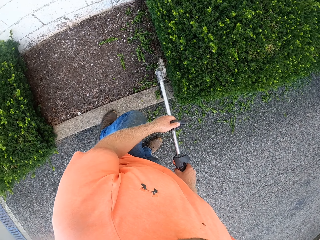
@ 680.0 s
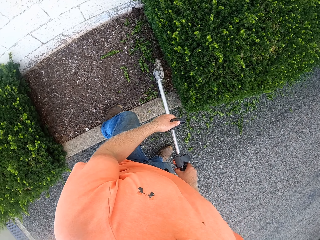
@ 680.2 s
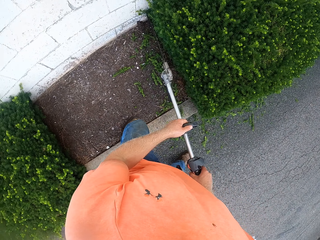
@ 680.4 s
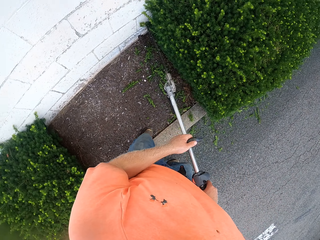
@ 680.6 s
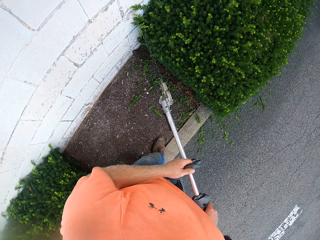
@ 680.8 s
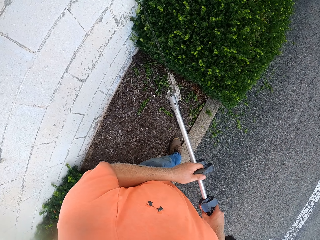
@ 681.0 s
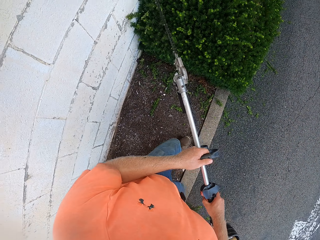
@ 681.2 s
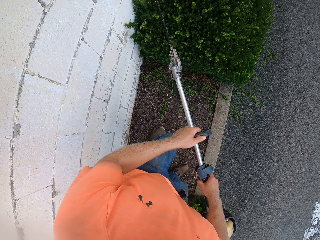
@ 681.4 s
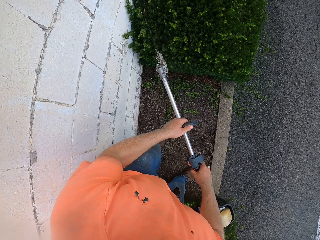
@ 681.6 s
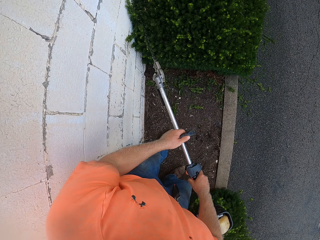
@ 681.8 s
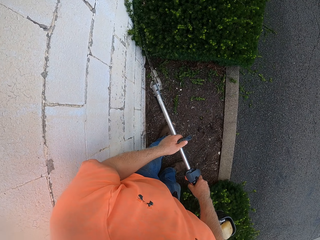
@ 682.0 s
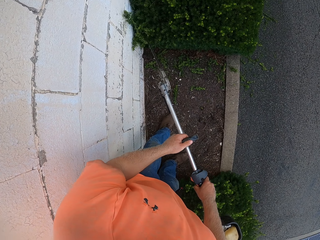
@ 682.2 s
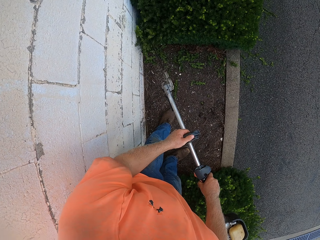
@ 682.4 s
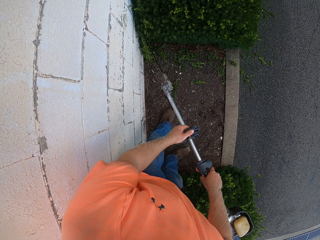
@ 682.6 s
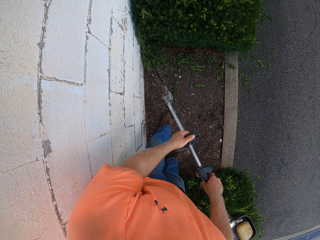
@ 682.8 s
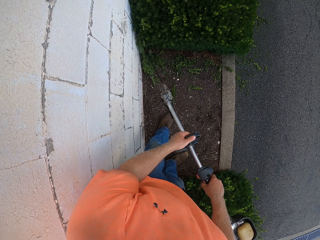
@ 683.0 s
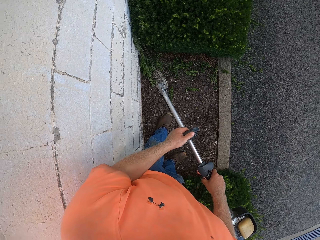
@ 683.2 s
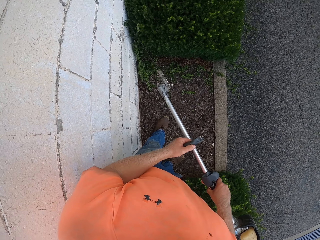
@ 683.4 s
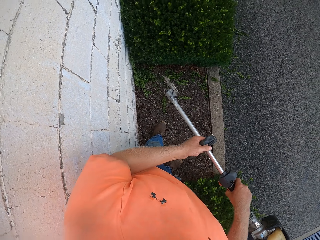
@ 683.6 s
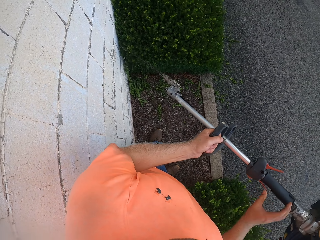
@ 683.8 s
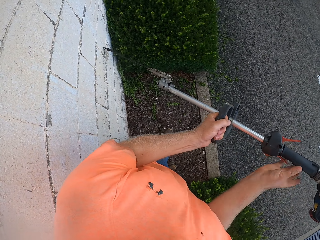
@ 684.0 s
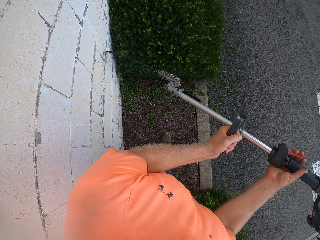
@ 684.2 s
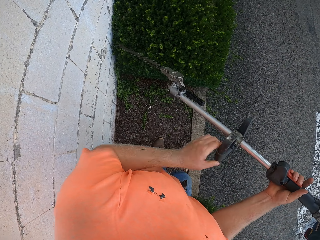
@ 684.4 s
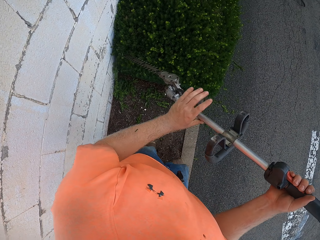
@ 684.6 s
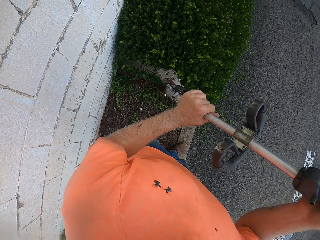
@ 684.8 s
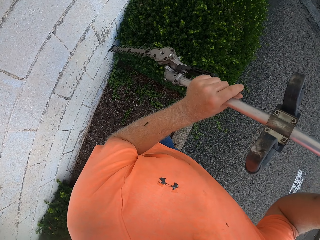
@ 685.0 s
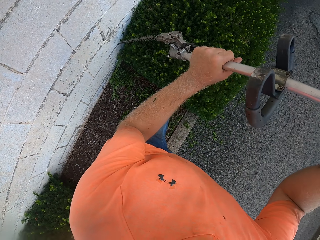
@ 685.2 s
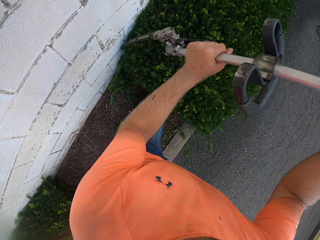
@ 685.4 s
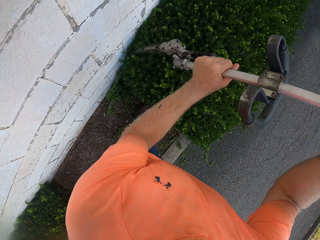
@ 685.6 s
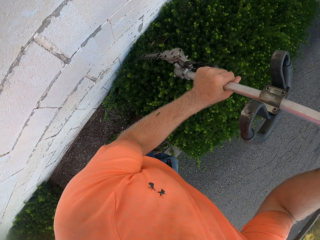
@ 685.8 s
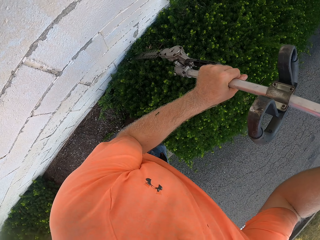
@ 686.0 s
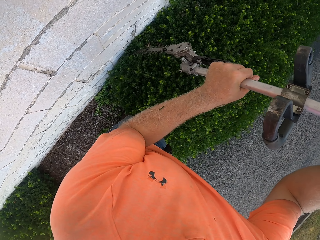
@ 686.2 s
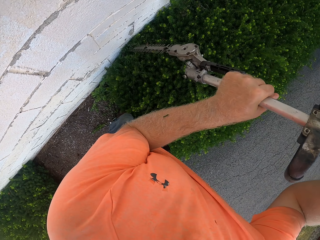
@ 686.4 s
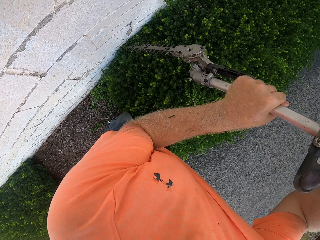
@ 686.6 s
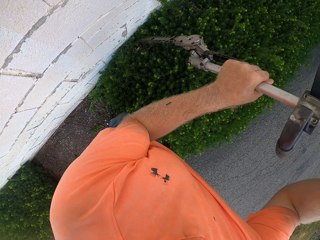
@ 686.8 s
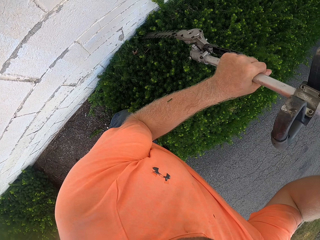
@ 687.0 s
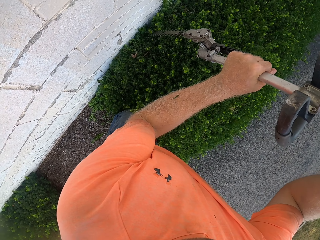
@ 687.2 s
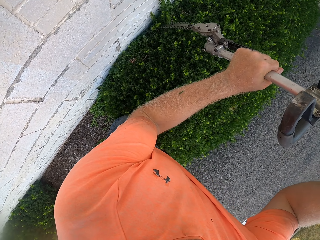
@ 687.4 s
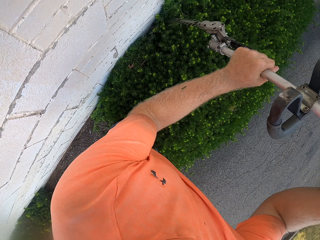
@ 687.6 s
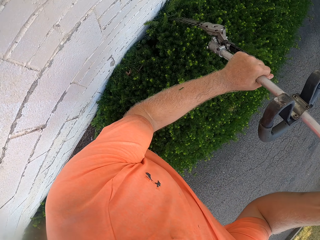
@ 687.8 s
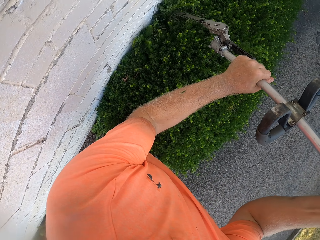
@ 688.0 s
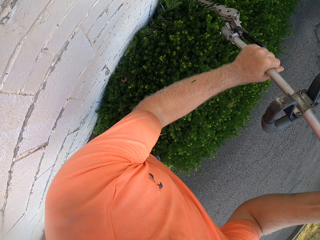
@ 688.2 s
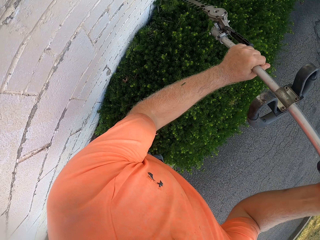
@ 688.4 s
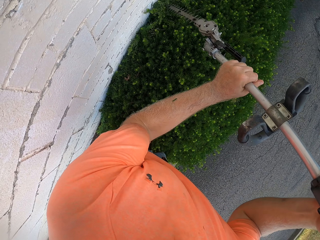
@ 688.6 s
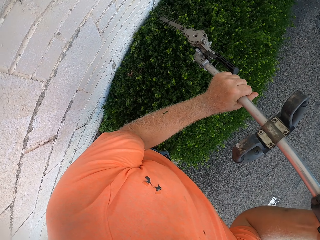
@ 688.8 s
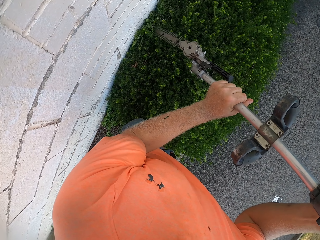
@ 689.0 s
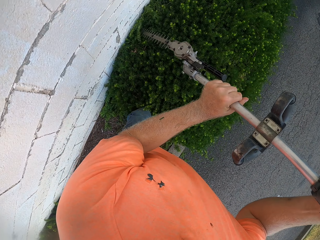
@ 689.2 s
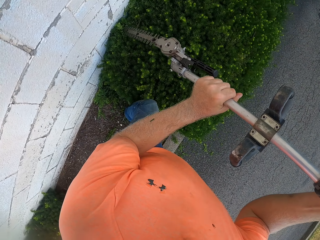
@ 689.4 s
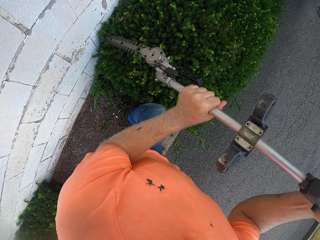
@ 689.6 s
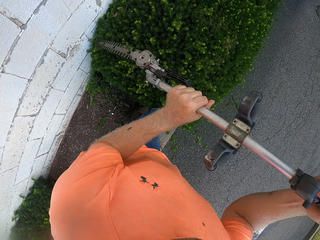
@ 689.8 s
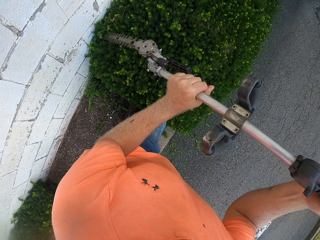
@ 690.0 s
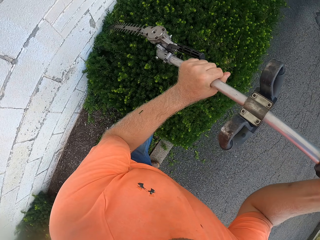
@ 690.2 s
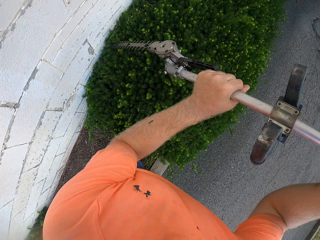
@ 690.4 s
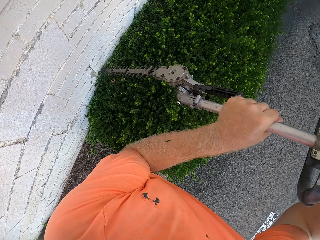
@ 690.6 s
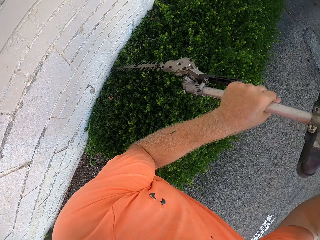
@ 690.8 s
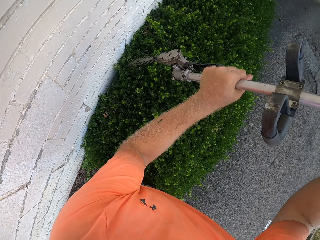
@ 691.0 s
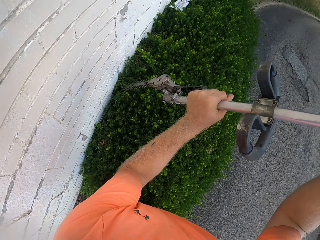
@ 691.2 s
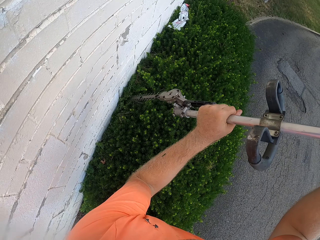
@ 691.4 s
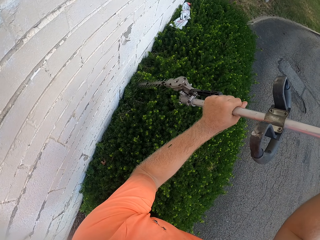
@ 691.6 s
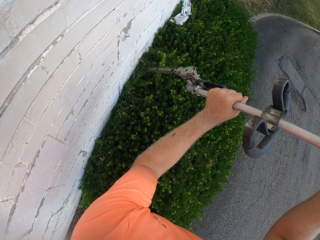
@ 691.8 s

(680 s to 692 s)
The camera wearer adjusts a hedge trimmer in his hands. He trims a hedge with the hedge trimmer.

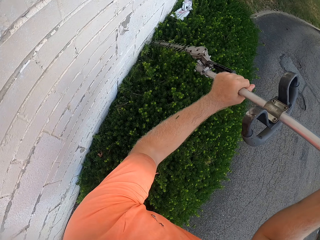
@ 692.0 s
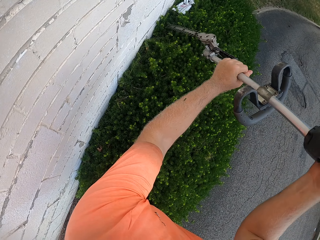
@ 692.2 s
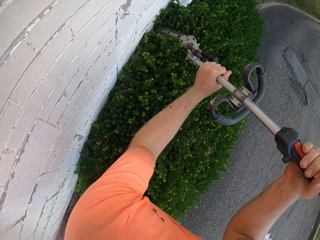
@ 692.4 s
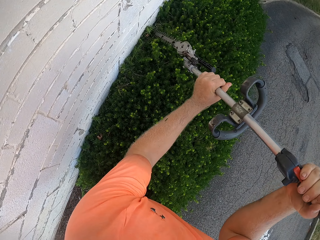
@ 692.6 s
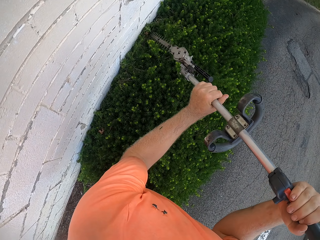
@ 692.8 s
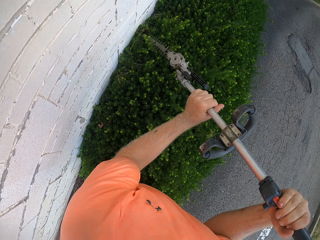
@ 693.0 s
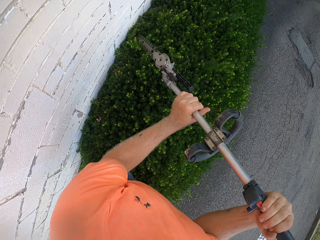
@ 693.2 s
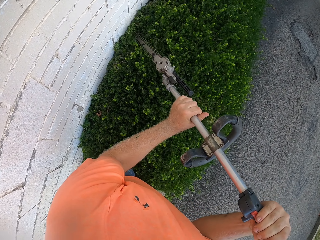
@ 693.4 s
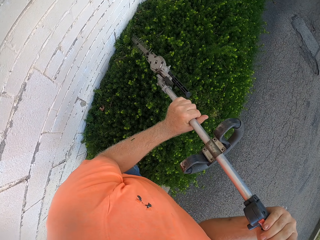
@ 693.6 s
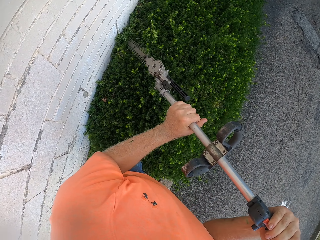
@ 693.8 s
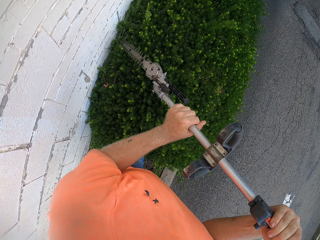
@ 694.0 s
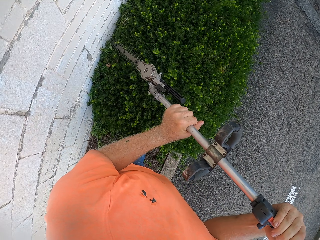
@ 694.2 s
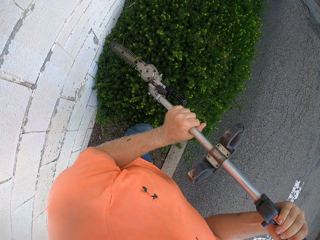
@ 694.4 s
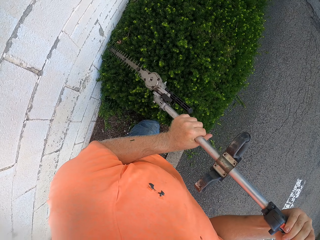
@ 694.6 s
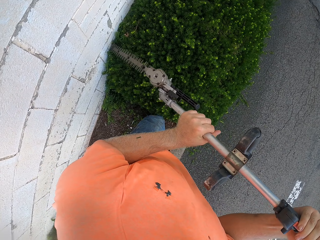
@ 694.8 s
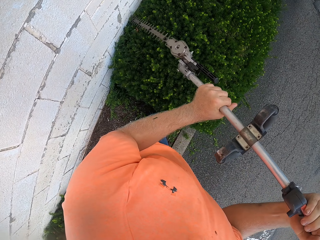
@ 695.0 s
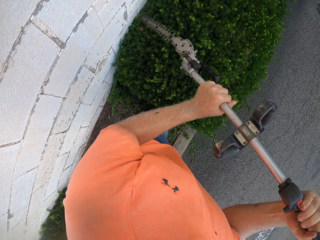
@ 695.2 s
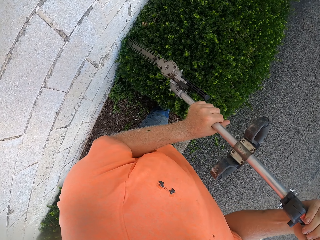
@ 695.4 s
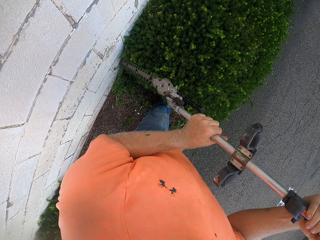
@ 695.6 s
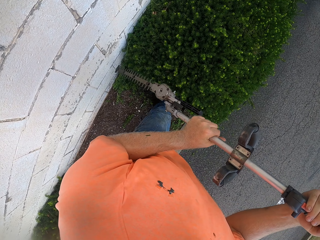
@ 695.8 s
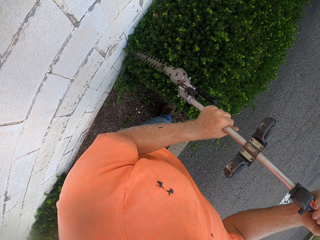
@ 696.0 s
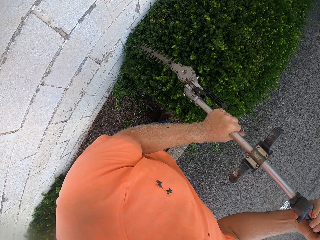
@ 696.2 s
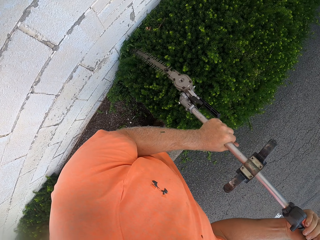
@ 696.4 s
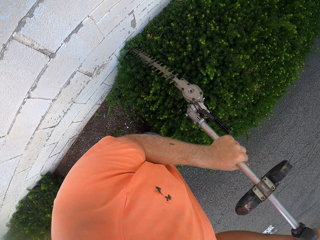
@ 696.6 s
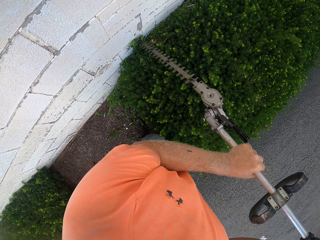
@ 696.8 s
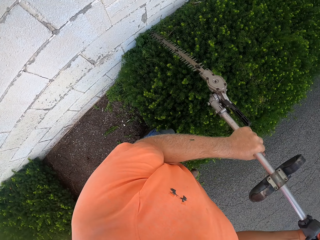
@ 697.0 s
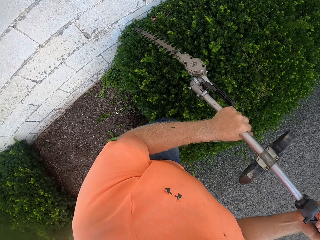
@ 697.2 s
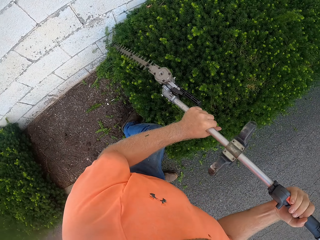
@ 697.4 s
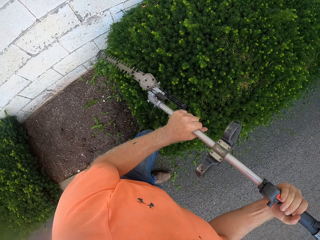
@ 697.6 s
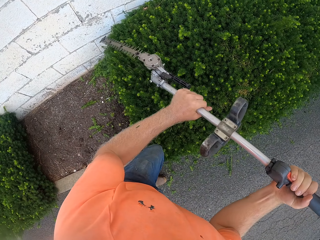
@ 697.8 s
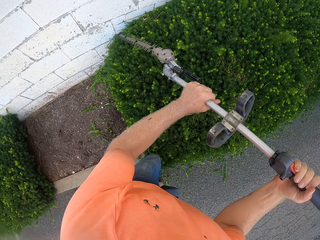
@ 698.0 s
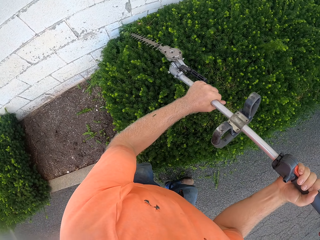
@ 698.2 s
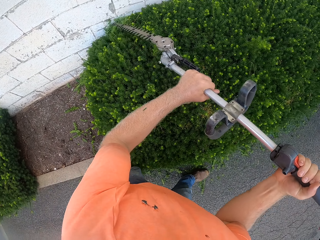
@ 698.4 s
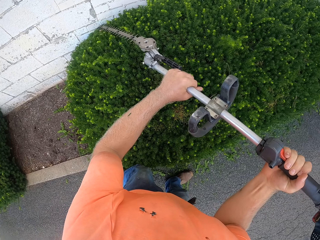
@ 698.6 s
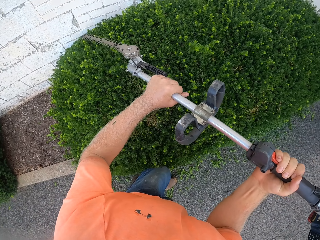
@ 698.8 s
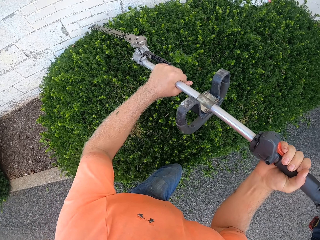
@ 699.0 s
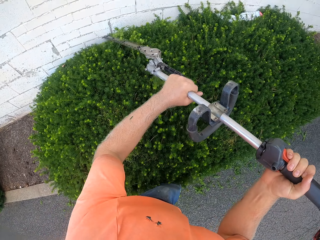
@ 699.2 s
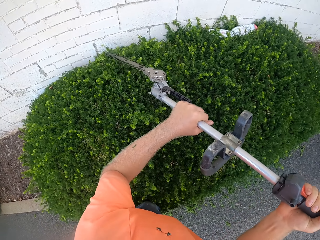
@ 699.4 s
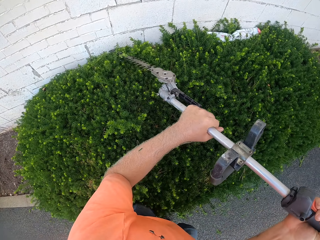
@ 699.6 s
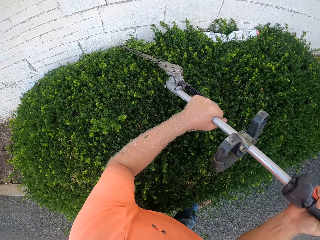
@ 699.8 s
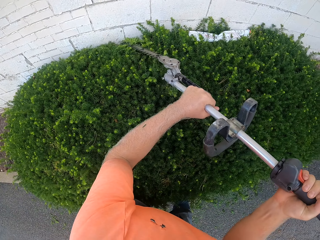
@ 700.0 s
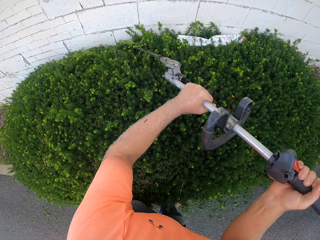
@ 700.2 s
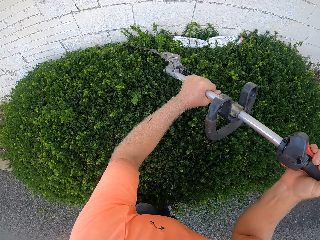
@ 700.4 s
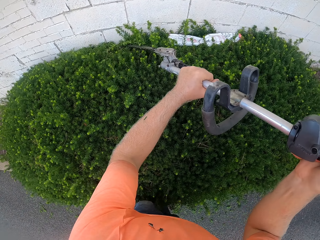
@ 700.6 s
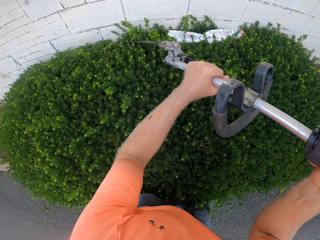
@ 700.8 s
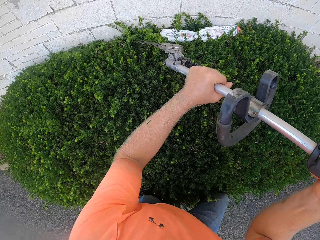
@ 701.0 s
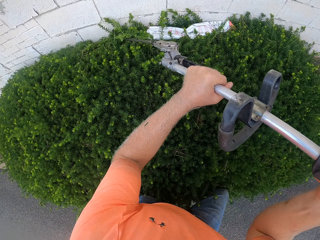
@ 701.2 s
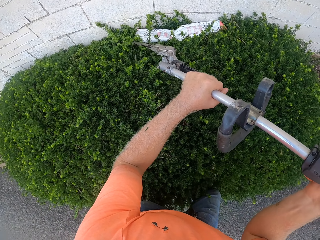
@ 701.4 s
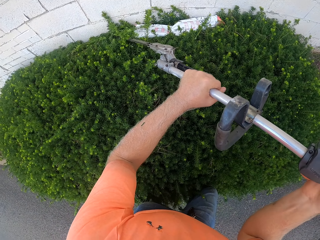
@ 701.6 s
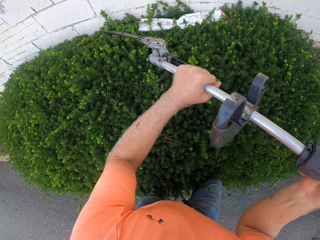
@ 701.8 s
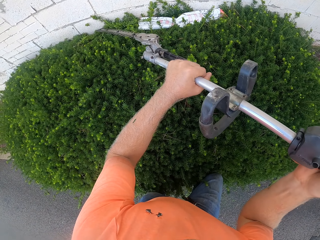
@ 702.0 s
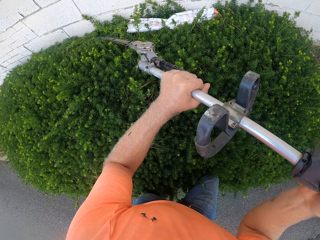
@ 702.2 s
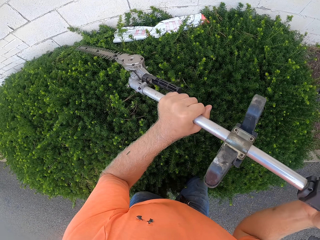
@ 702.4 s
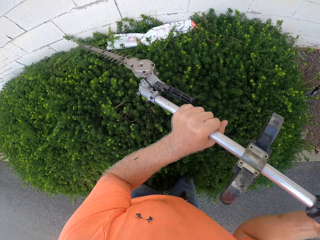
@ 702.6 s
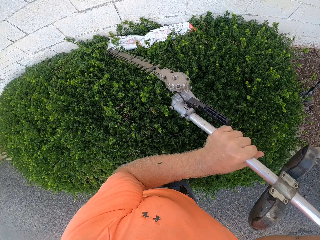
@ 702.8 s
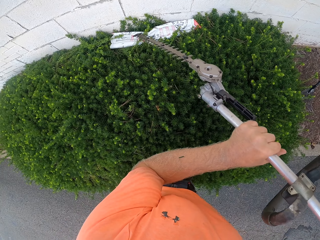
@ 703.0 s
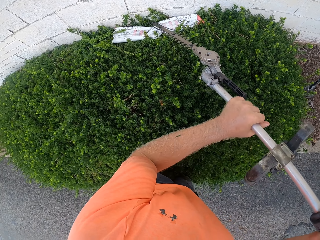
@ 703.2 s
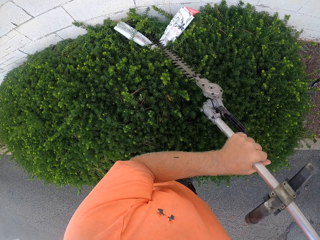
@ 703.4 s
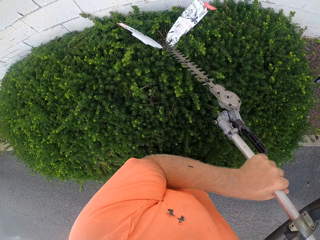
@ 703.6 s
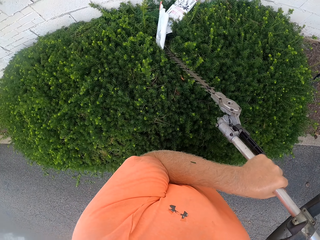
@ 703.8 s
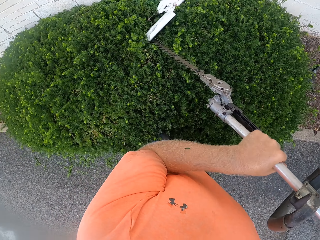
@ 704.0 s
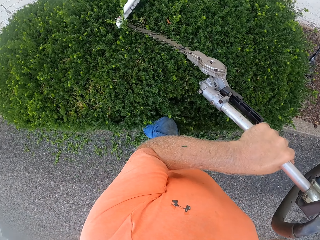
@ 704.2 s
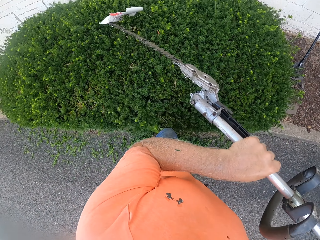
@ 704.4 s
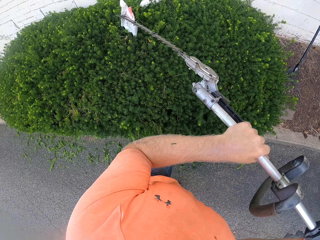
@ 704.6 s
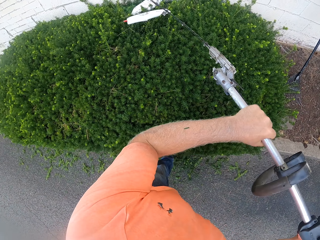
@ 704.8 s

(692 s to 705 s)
The camera wearer removes a piece of paper on the hedge with a hedge trimmer.
